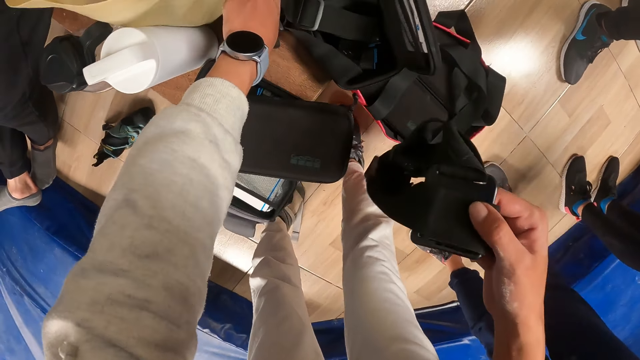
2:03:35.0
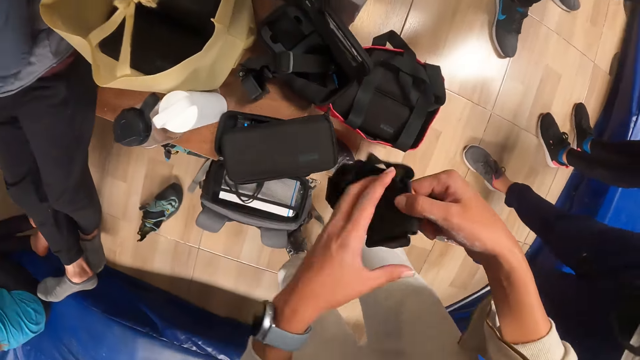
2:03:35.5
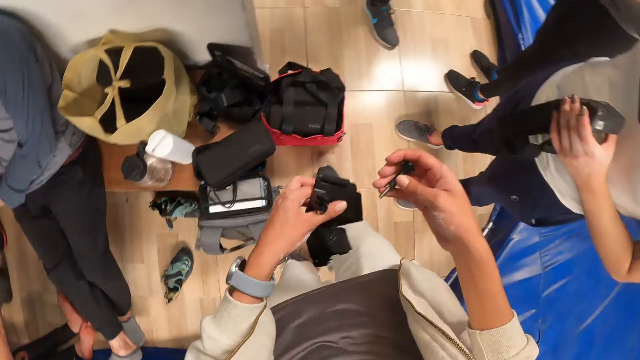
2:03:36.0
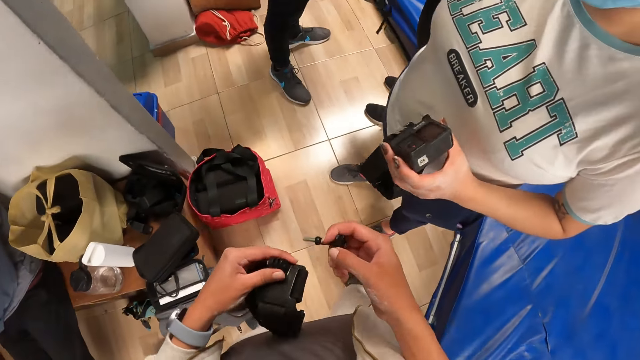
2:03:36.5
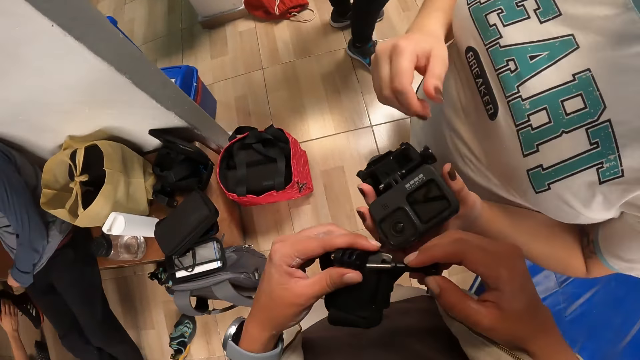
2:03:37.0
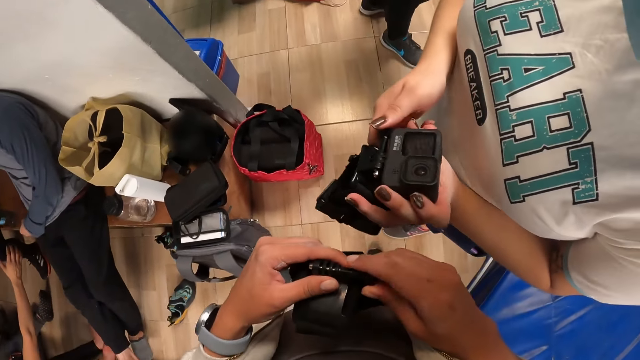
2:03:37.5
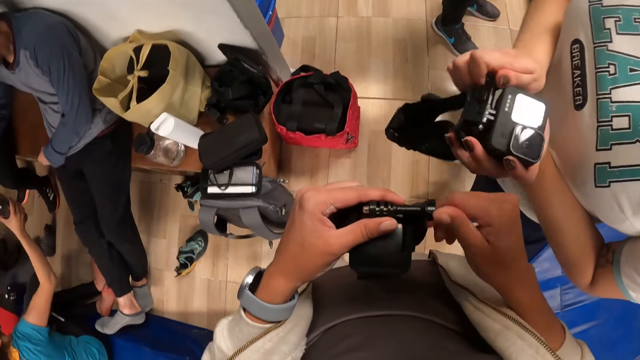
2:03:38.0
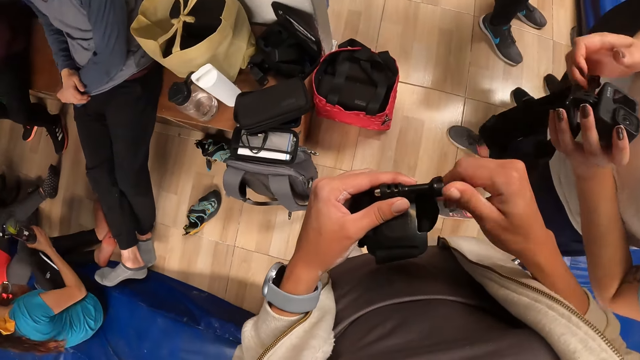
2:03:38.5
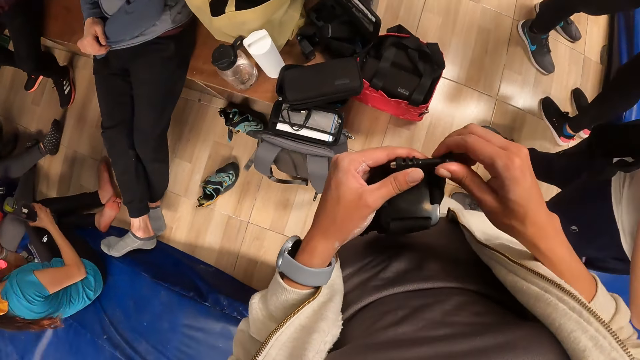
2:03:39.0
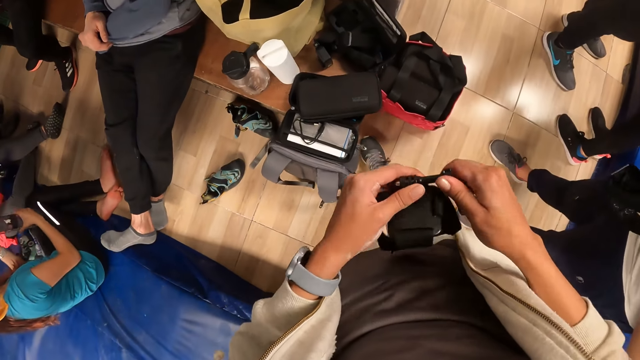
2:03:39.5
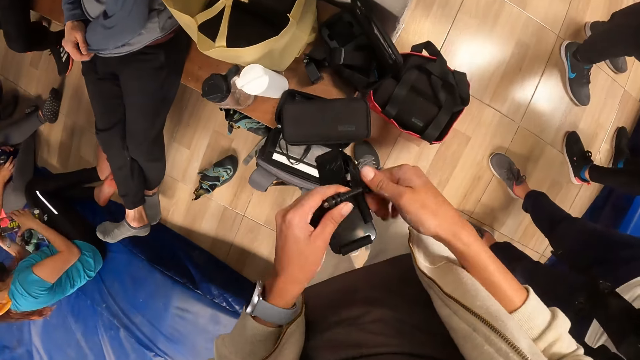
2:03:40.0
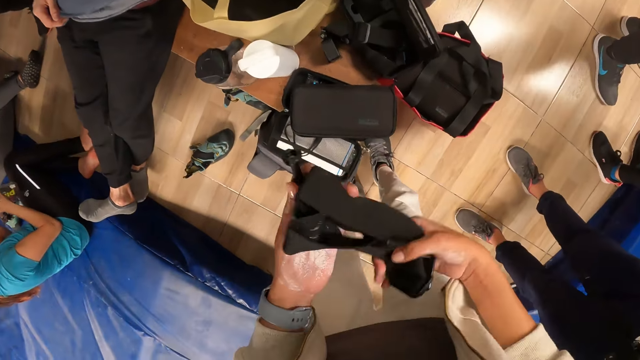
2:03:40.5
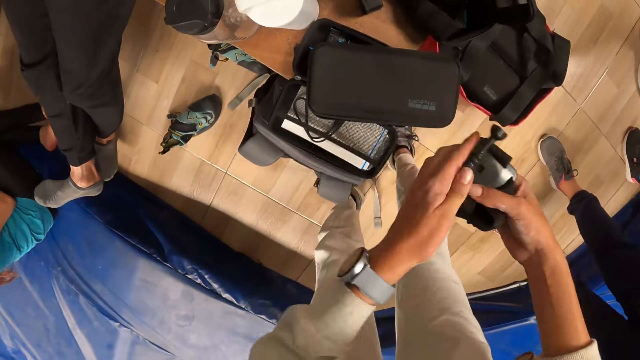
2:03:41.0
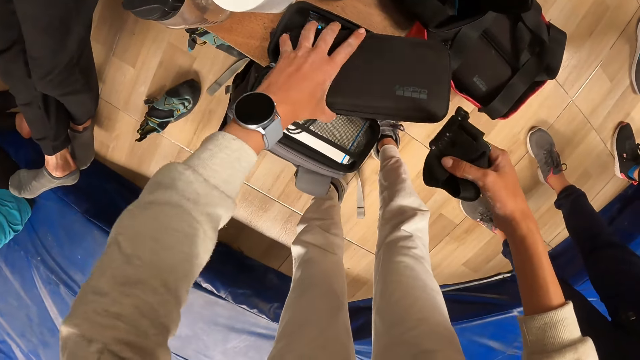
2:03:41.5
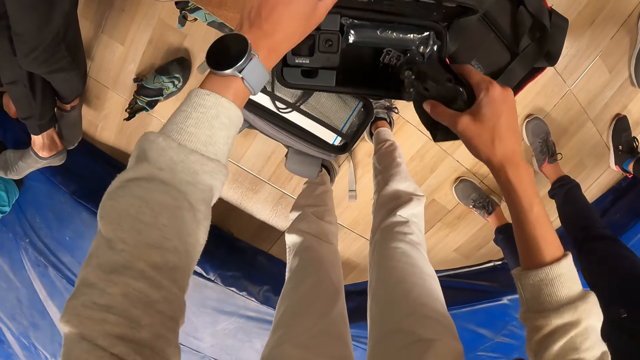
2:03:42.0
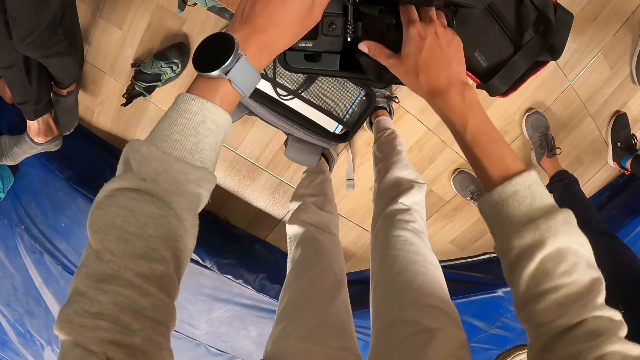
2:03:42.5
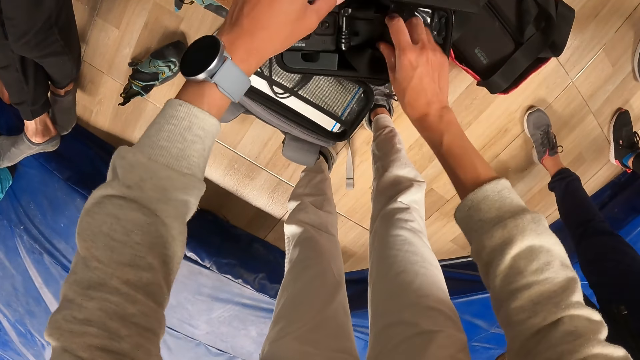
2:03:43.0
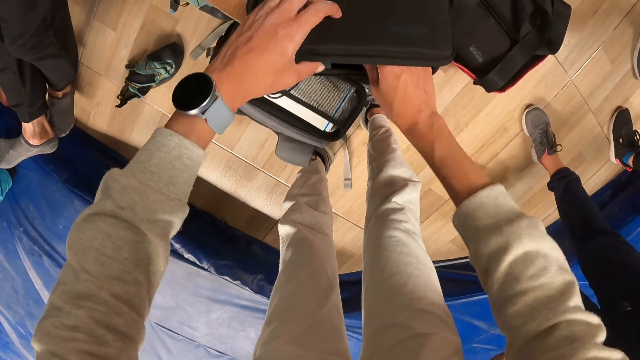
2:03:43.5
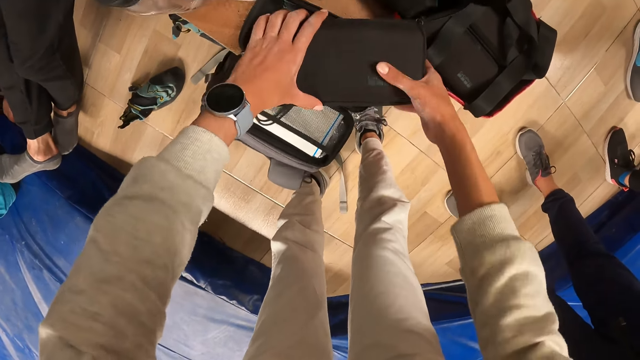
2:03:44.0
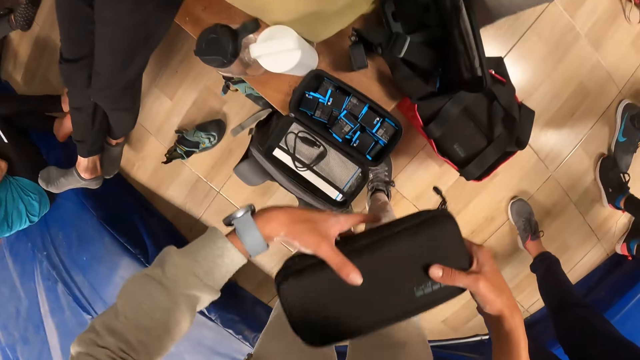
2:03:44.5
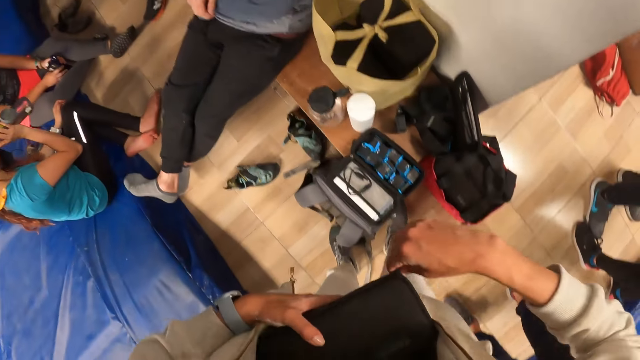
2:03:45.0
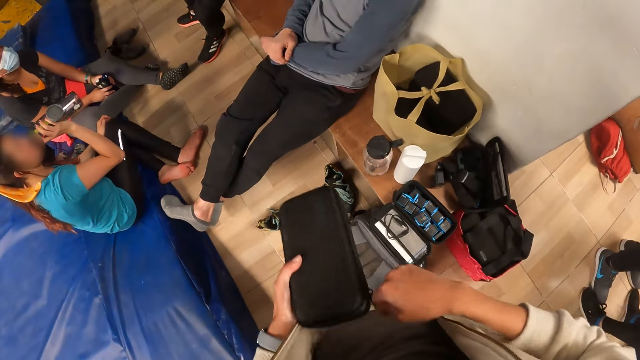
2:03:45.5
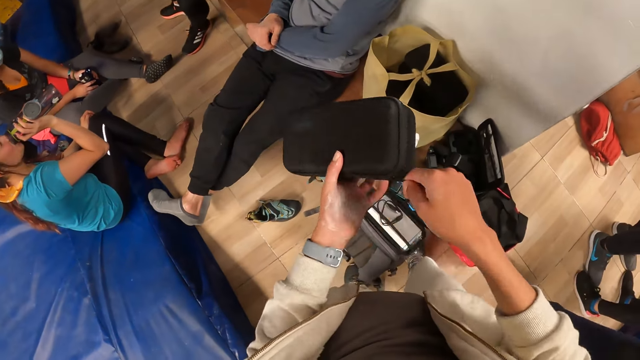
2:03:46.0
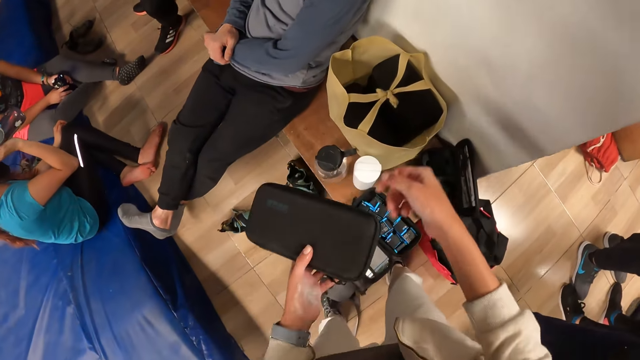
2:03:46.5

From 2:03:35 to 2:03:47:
The camera wearer turns the camera headband or strap. He passes the strap to his left hand with his right hand. He inserts a key in the strap with his right hand. He fastens a screw on the camera headband. He folds the camera headband. He opens the pouch or casing with his left hand. He drops the strap in the pouch with his right hand. He closes the pouch with his left hand. He picks up the camera casing. He carries the pouch from the bench with both hands. He zips the pouch with his right hand.

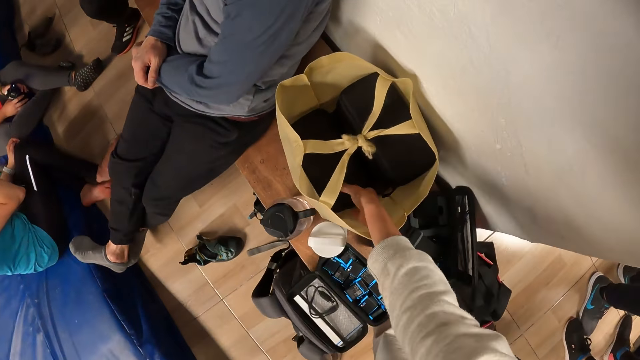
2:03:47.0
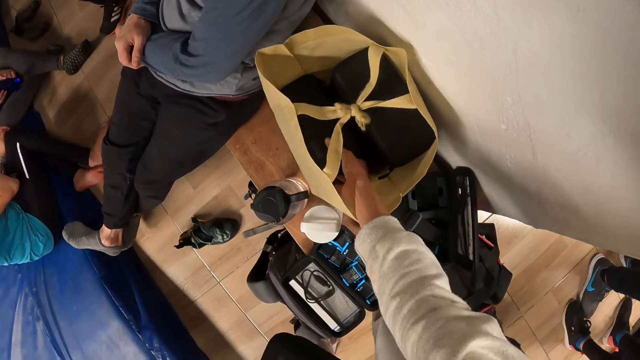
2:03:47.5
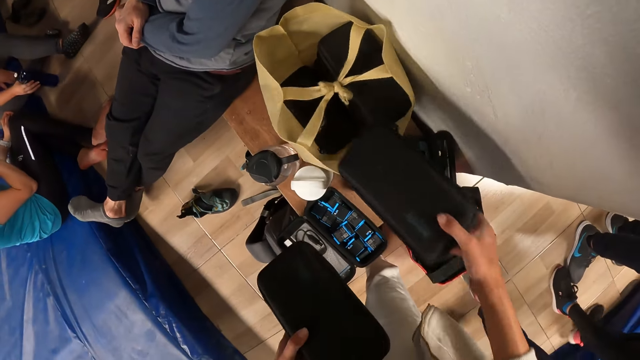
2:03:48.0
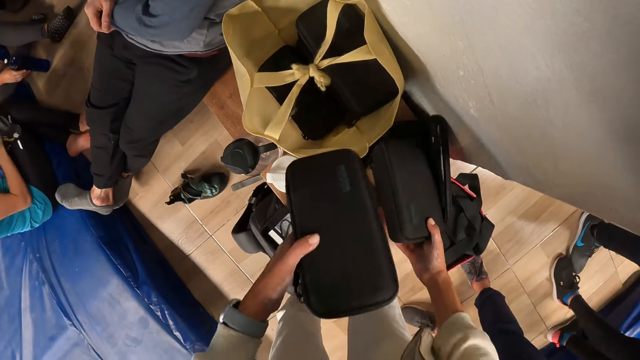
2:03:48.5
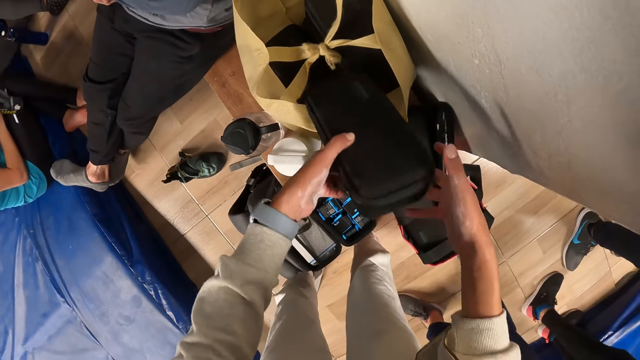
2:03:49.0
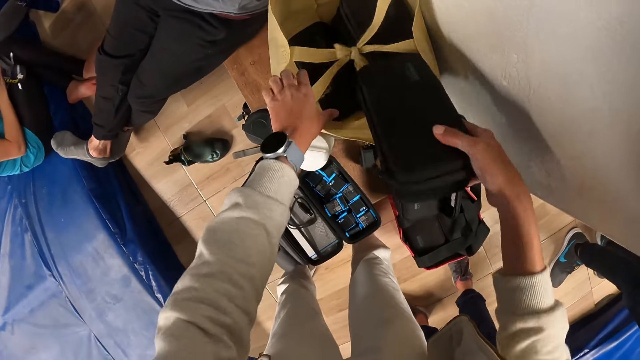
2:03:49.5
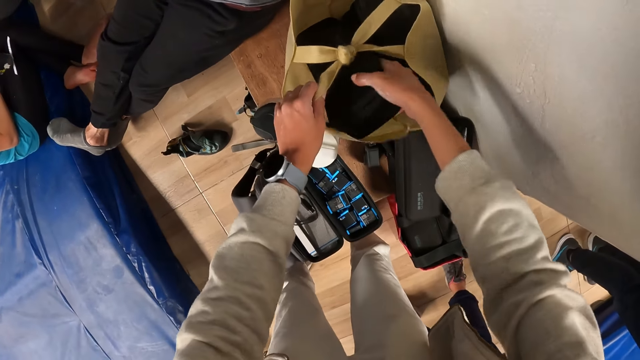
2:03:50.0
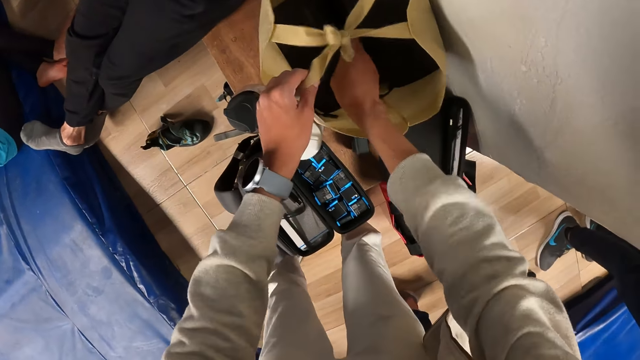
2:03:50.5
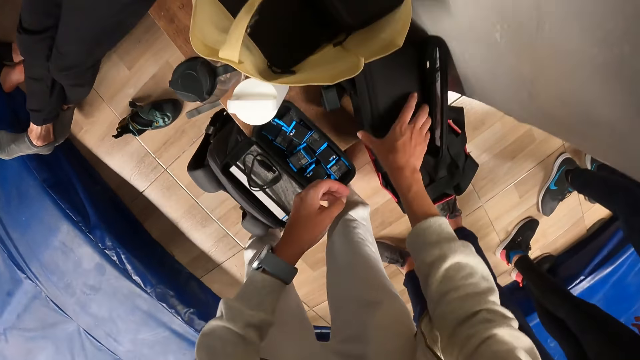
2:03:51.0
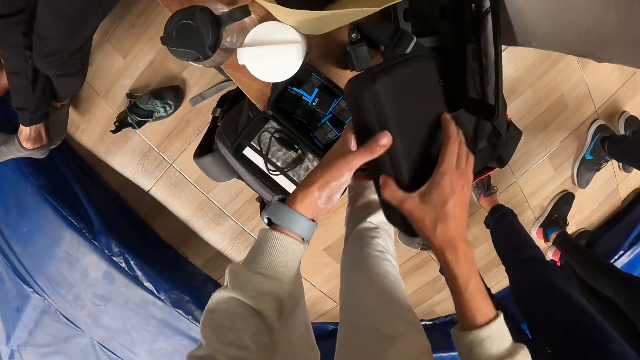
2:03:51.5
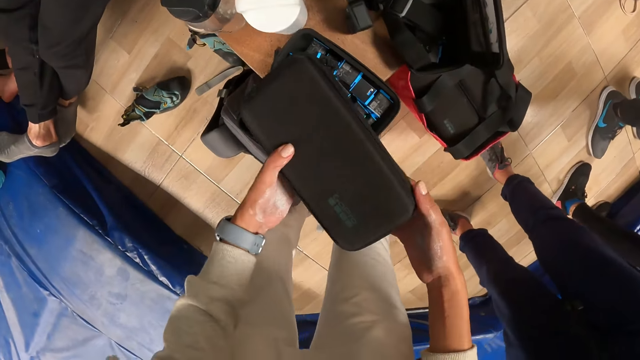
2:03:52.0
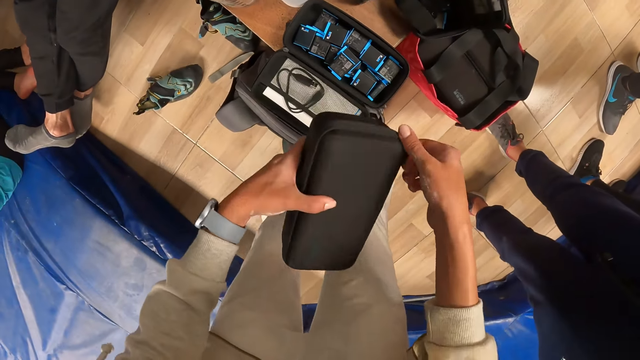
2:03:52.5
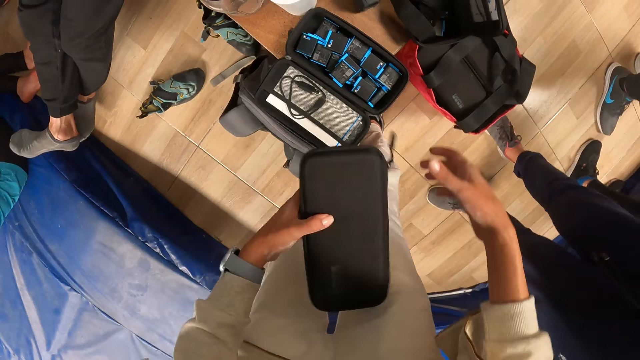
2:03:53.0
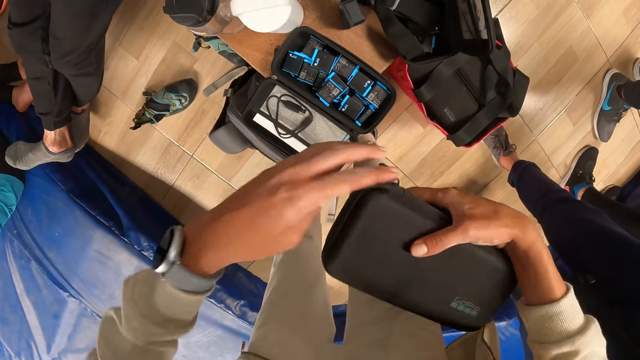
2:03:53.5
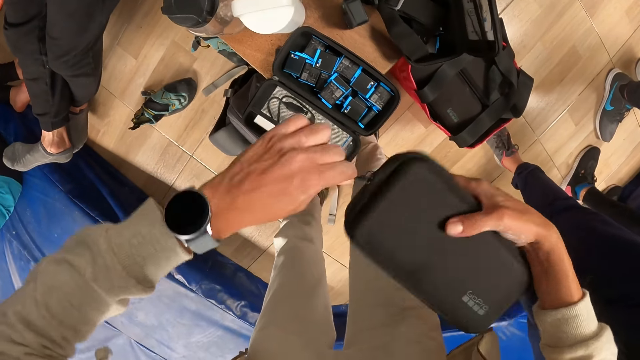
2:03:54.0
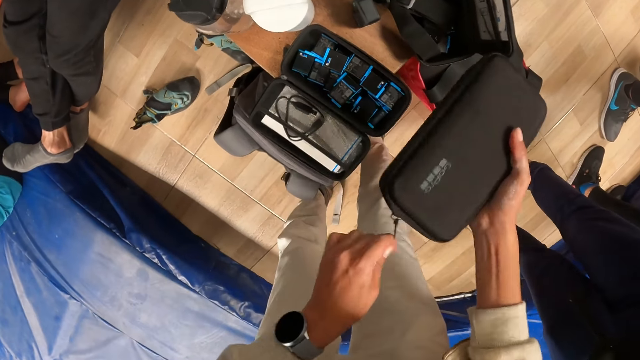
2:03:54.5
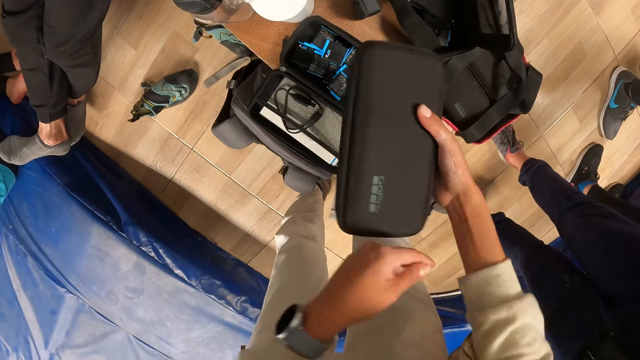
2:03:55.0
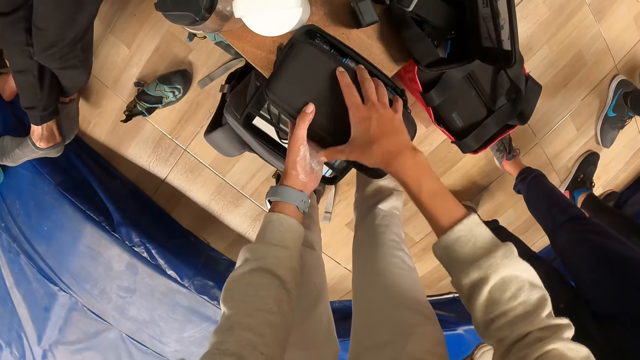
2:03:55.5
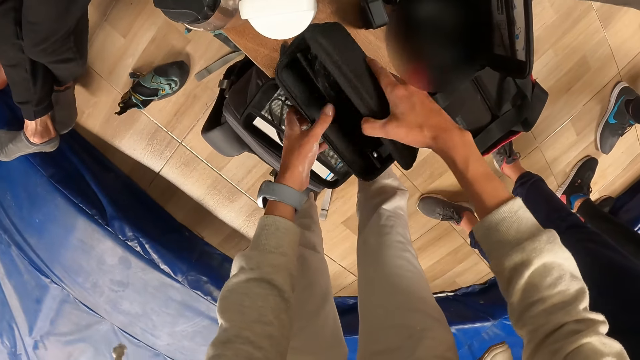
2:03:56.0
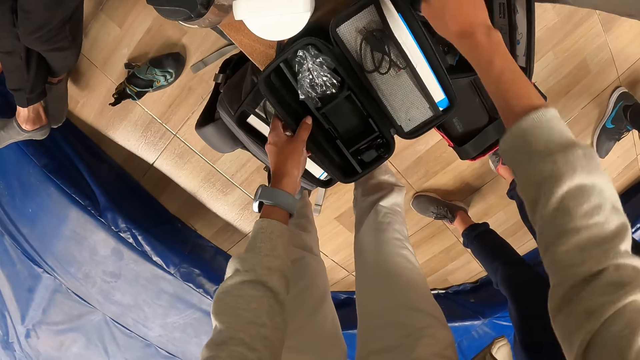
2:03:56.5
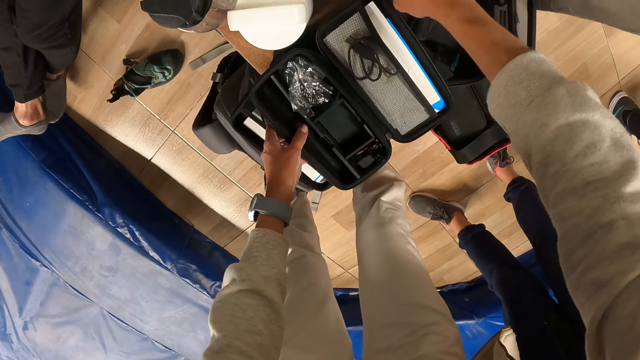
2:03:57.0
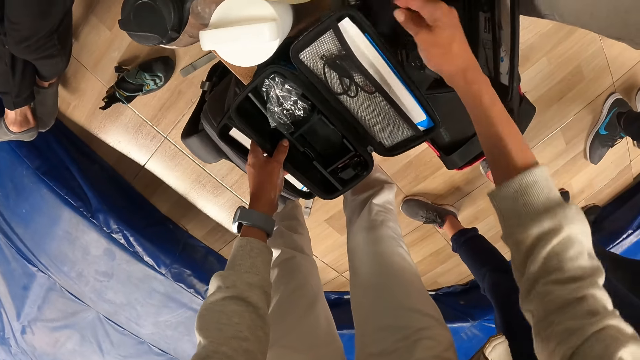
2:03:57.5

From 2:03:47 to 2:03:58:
The camera wearer picks up the pouch or casing from the bag with his right hand. He drops the pouch on the bench with his right hand. He passes the pouch to his left hand with his right hand. He drops the casing on the right hand. He holds the bag. He drops the pouch in the bag with his right hand. He picks up the pouch from the bench with his right hand. He passes the pouch to his left hand with his right hand. He passes the pouch to his right hand with his left hand. He unzips the pouch with his left hand. He opens the pouch with his right hand. He drops the pouch on the bench with both hands. He picks up a camera headband. He picks up a camera from the bench with his right hand.
